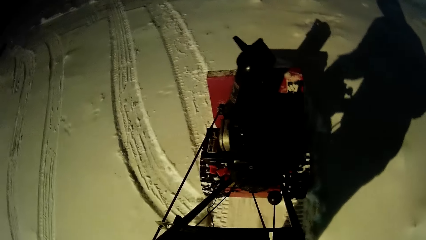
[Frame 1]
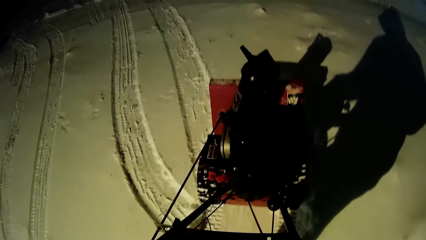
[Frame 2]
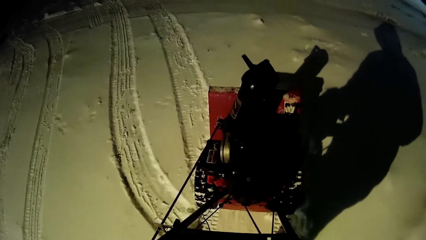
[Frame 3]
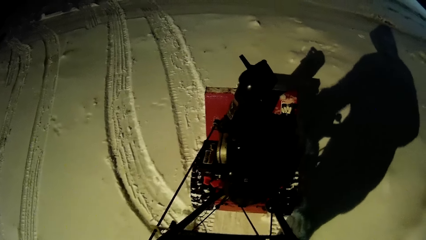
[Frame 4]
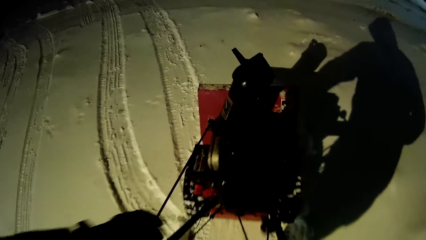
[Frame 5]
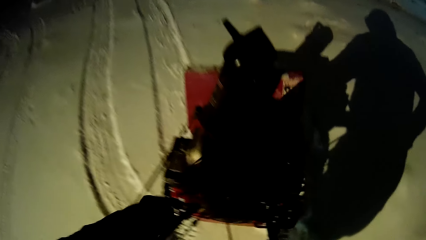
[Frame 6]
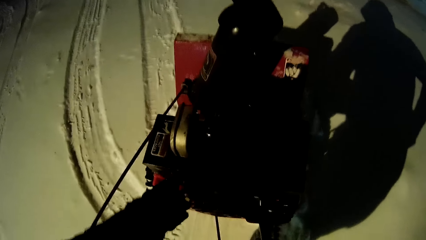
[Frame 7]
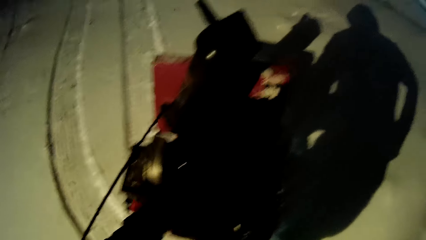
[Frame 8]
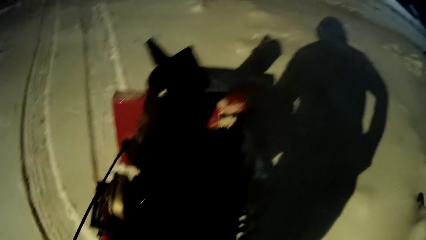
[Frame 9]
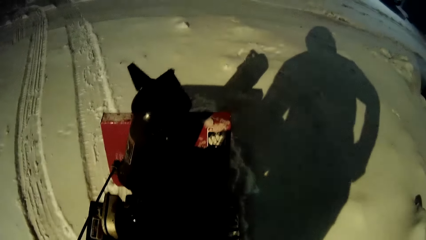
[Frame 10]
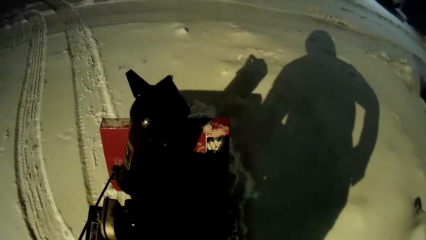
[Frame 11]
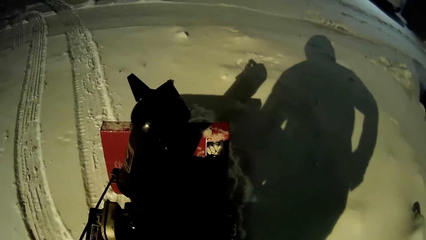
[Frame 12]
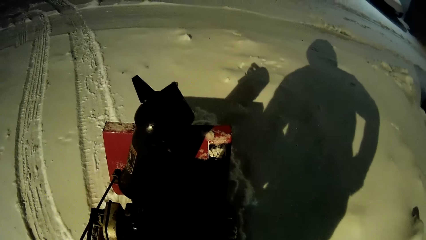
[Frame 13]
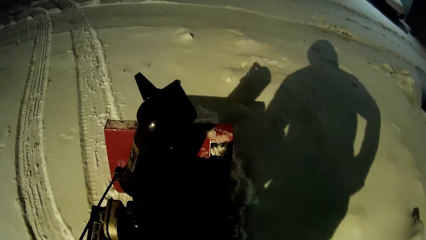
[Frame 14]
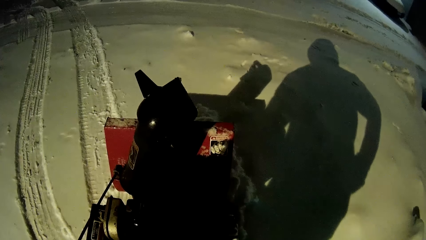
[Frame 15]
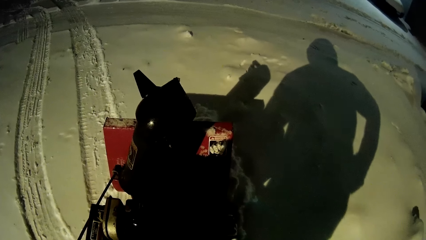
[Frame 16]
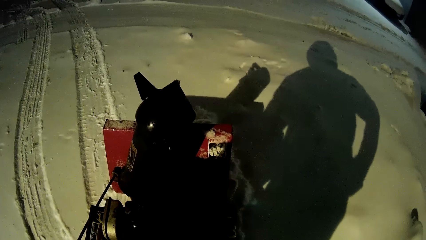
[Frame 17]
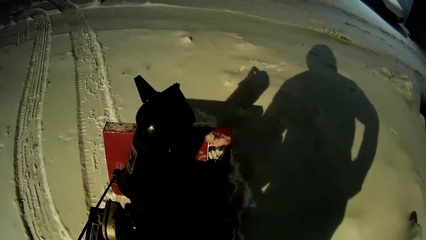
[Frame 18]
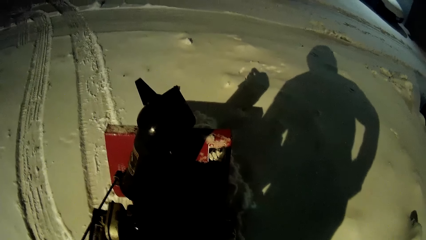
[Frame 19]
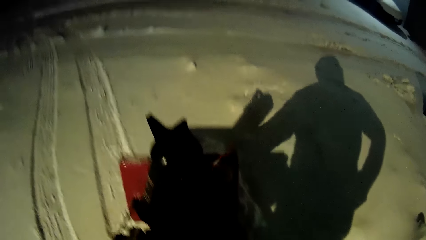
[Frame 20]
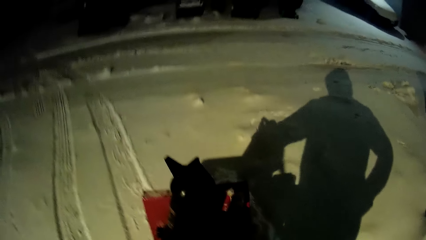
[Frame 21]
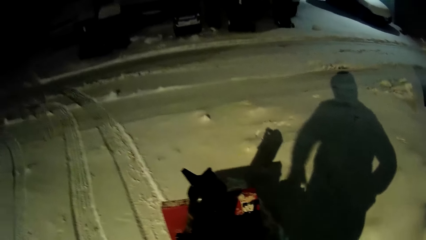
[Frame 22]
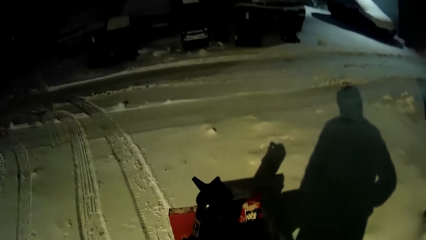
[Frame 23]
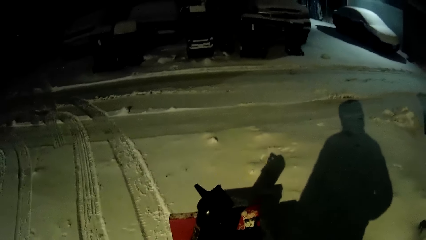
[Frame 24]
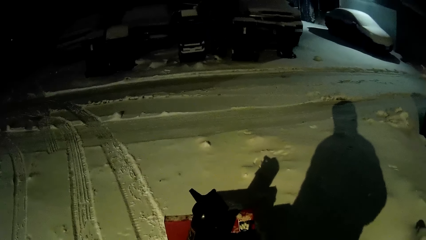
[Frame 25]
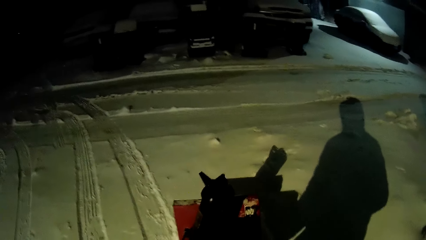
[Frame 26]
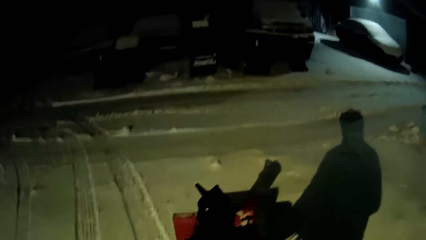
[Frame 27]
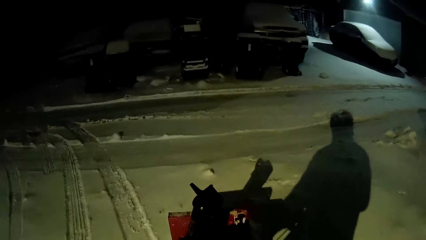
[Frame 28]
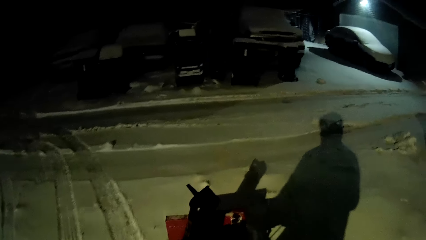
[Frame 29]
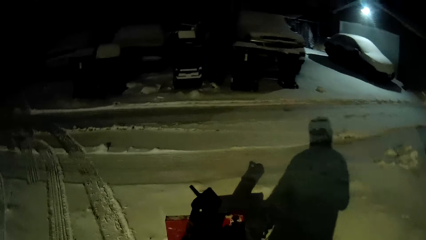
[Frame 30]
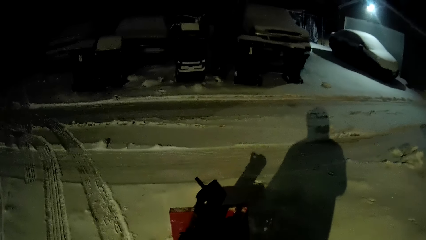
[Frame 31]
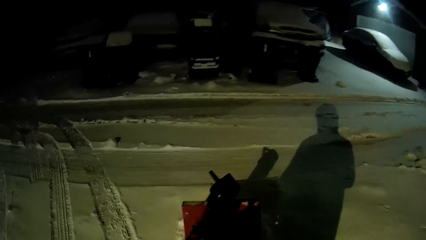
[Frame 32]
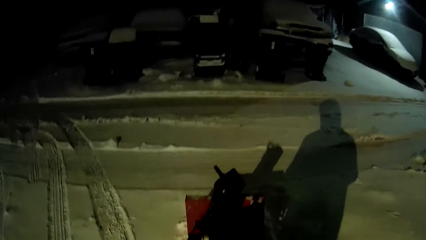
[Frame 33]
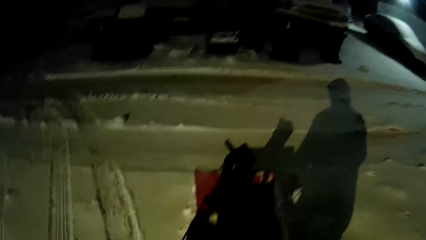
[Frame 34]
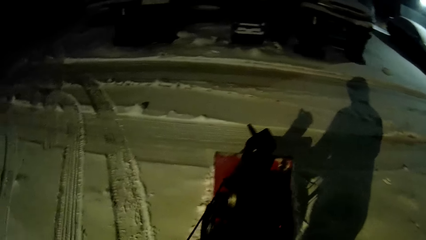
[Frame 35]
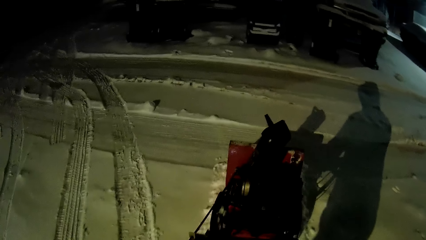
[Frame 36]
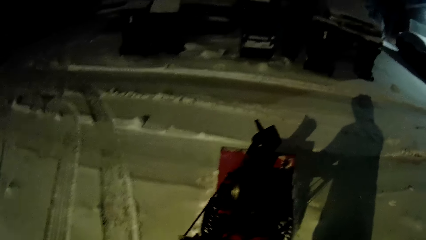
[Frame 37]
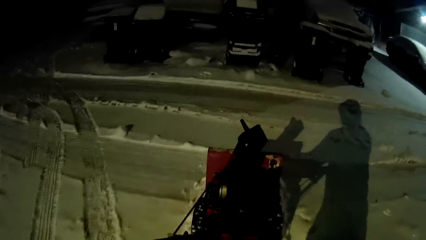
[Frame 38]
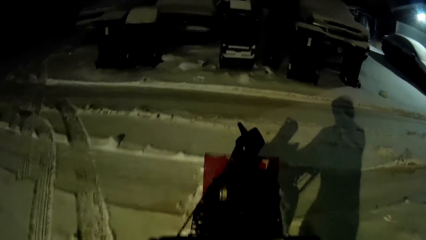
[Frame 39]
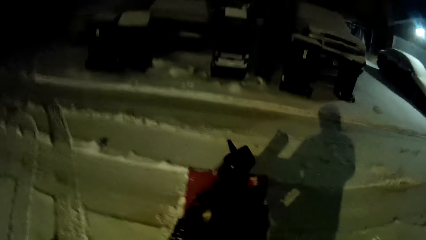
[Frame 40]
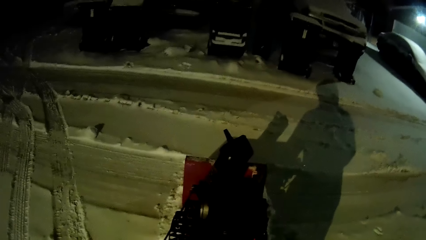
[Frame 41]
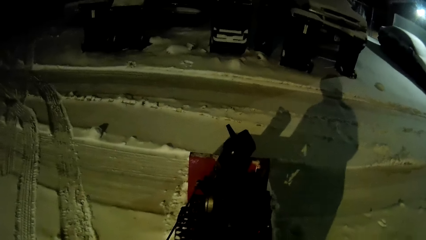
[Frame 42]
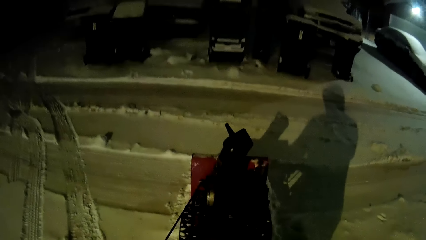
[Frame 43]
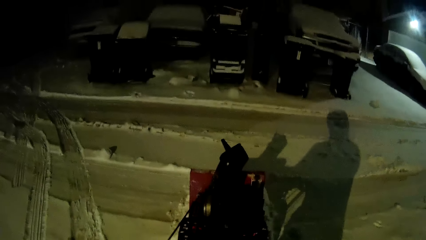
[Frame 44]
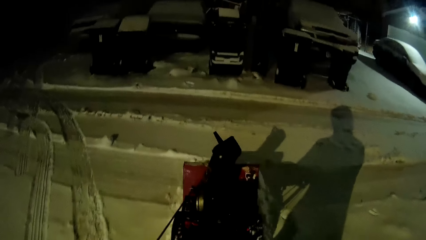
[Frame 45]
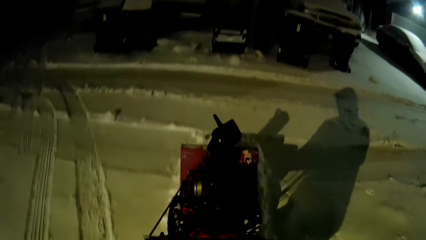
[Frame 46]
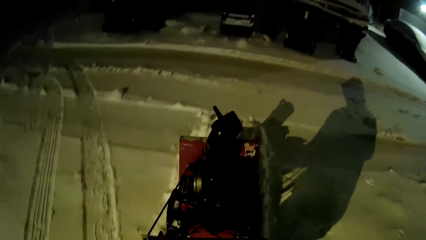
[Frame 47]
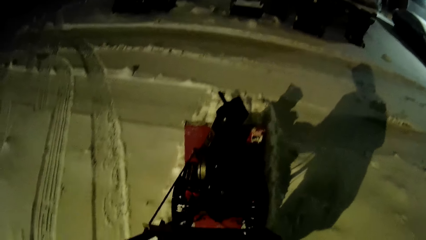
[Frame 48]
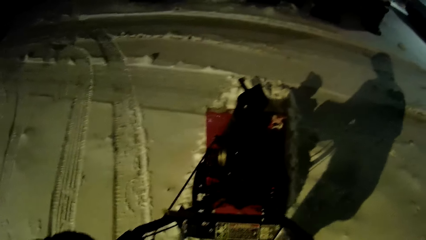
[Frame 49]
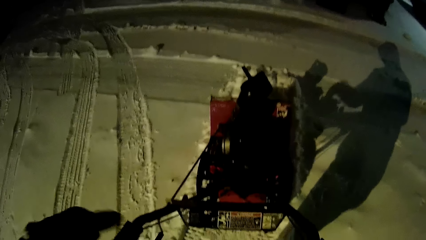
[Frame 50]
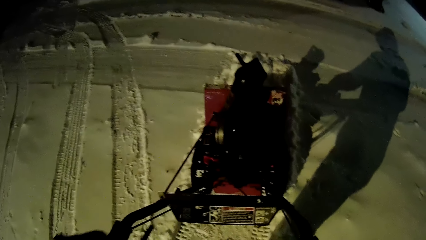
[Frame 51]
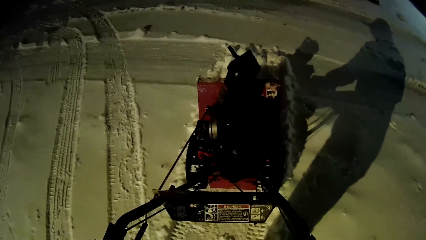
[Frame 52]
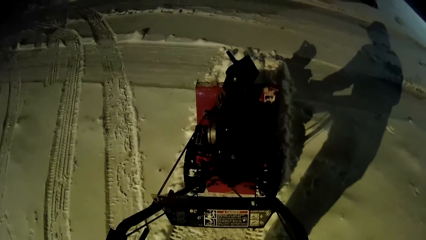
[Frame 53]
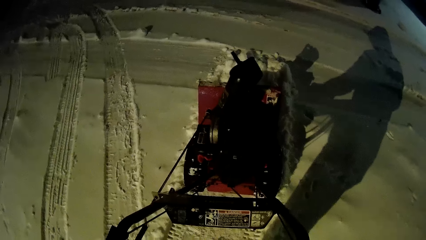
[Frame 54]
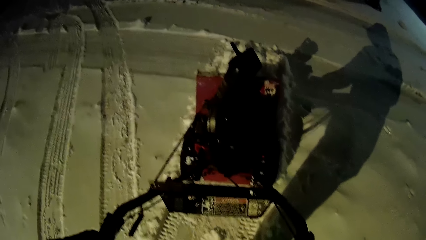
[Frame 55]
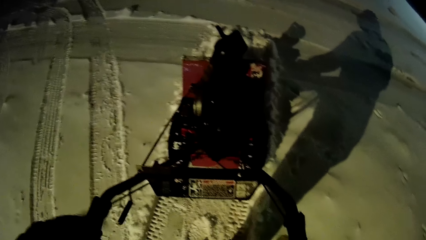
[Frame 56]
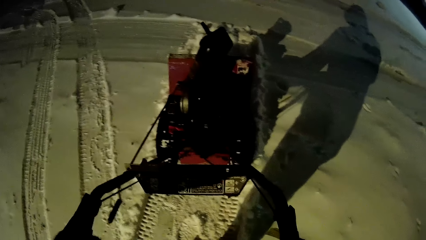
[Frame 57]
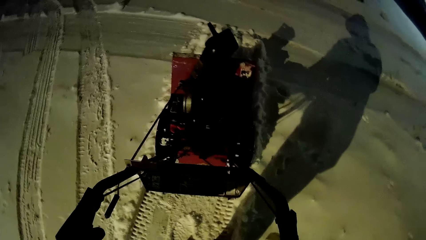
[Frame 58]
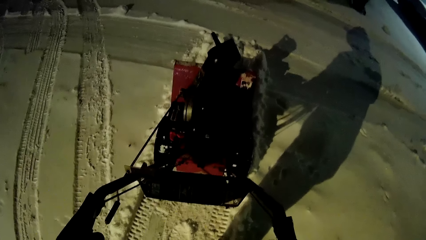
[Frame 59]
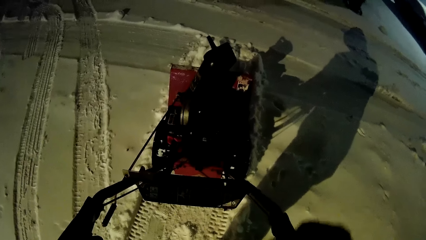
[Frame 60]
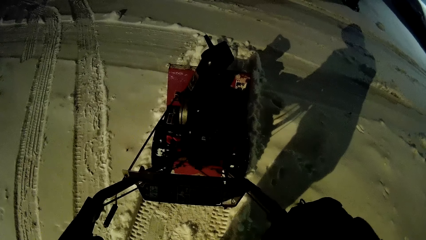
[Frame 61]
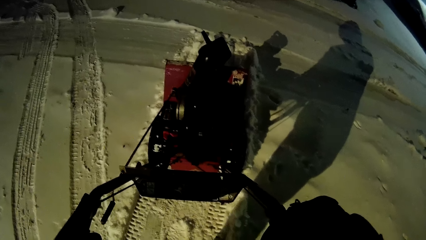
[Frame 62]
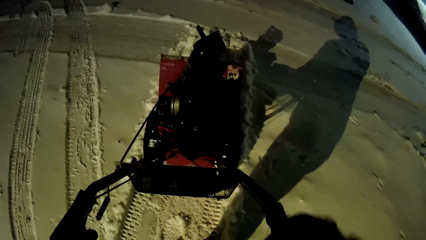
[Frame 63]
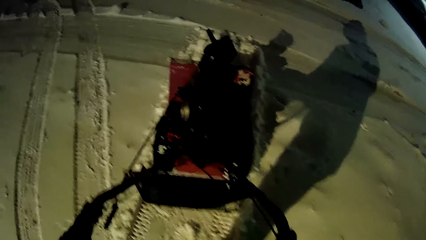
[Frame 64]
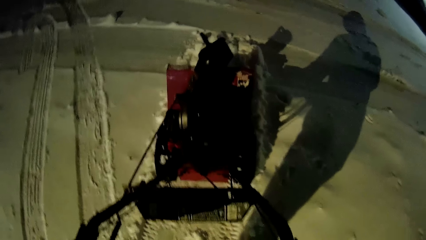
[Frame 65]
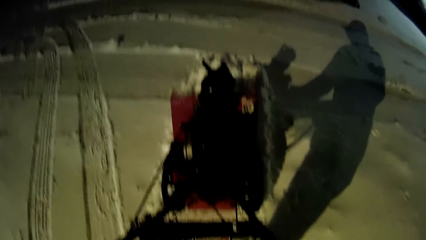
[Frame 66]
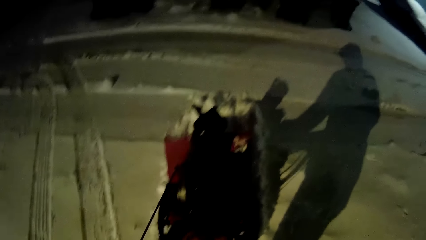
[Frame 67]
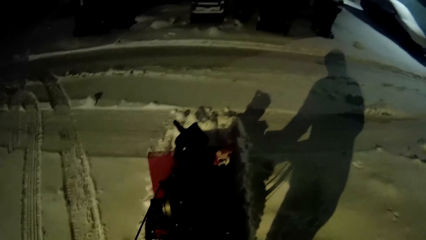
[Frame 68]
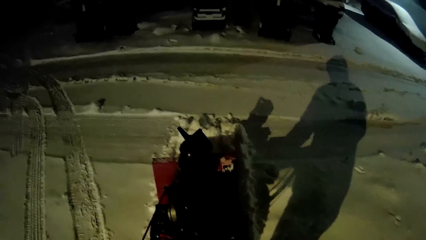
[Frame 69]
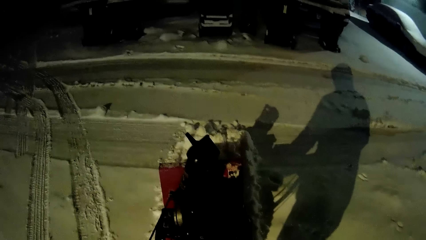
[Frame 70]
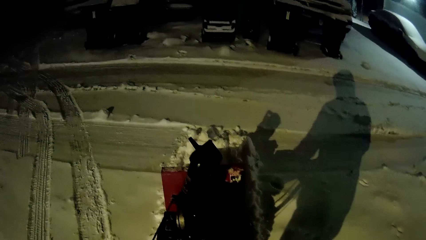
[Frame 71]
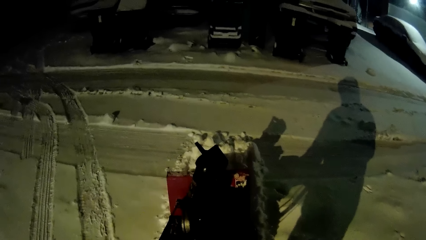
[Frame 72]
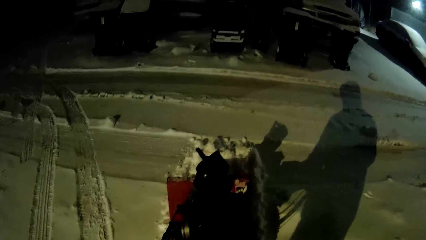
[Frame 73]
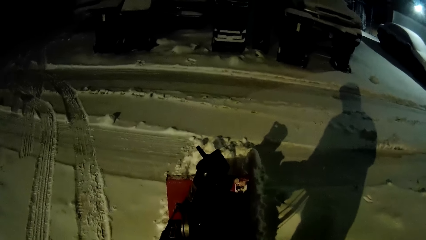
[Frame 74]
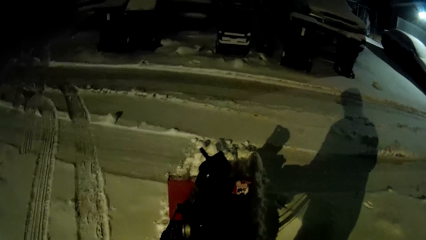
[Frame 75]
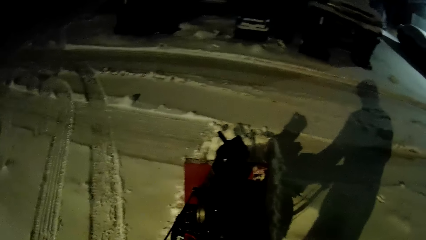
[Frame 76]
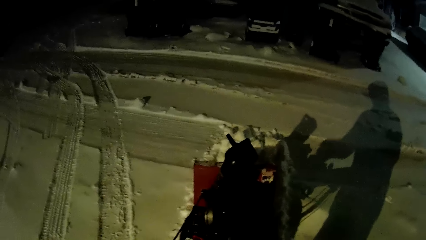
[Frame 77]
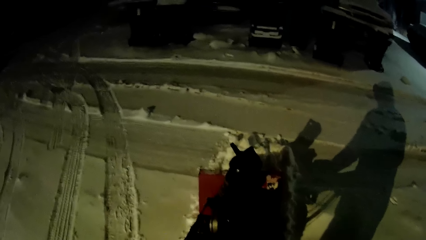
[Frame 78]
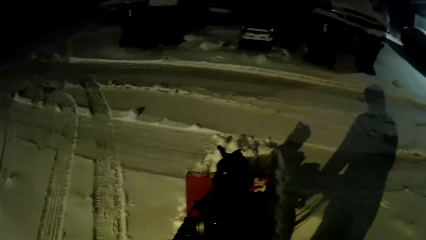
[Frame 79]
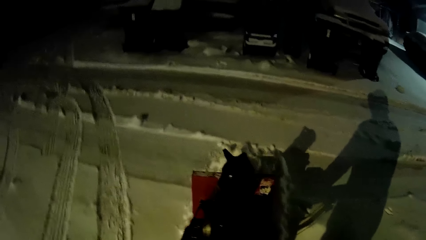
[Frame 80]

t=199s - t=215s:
The camera wearer adjusts a wire on the snow remover machine or snow blower. They walk the snow blower on the compound. They clear the snow with the snow remover machine. They stop the snow blower and adjust the snow blower. They walk the snow blower on the compound.
